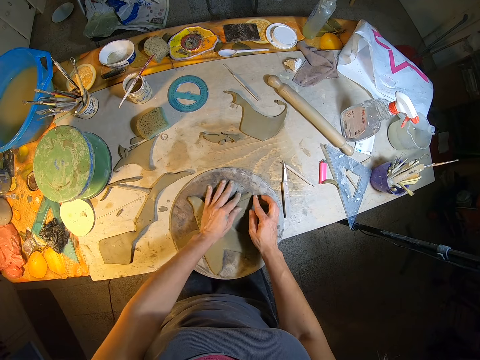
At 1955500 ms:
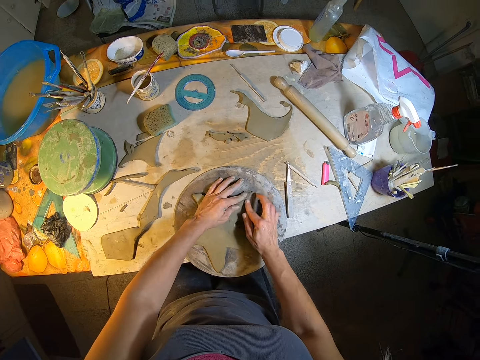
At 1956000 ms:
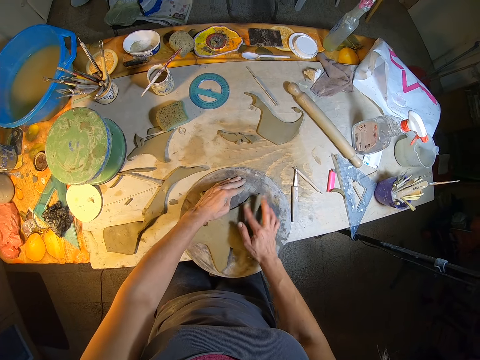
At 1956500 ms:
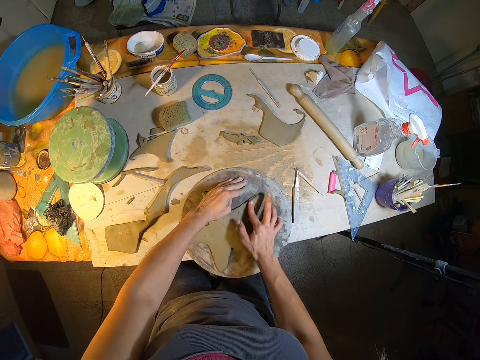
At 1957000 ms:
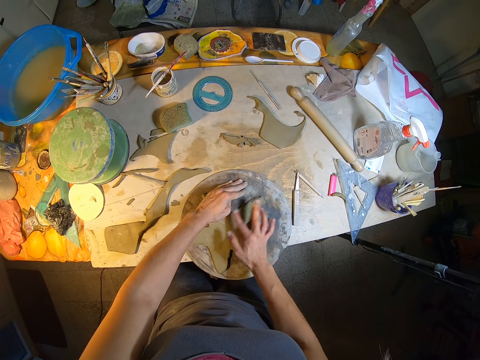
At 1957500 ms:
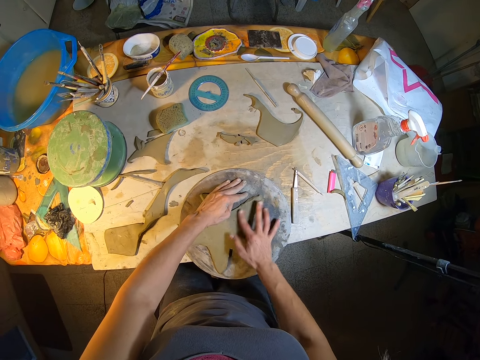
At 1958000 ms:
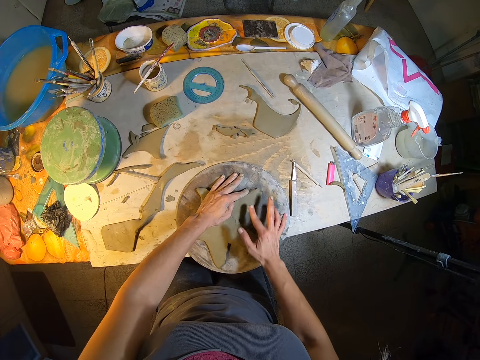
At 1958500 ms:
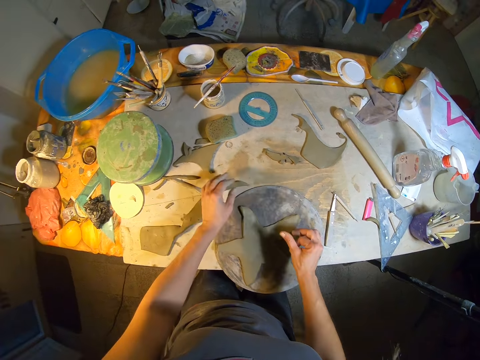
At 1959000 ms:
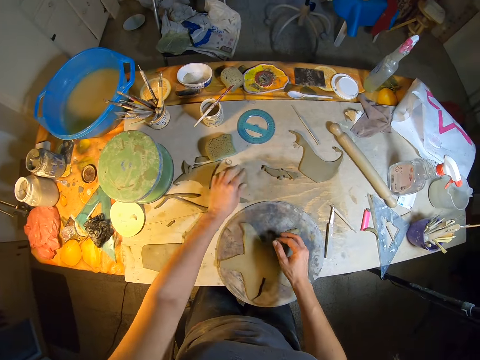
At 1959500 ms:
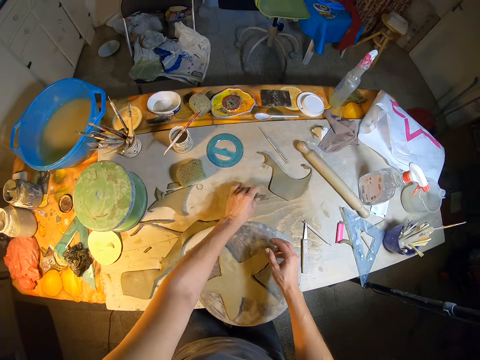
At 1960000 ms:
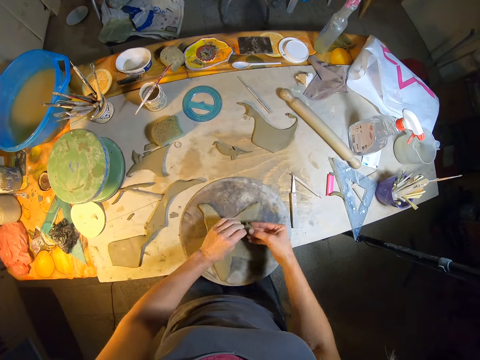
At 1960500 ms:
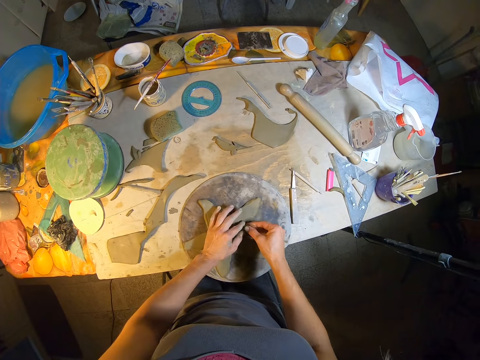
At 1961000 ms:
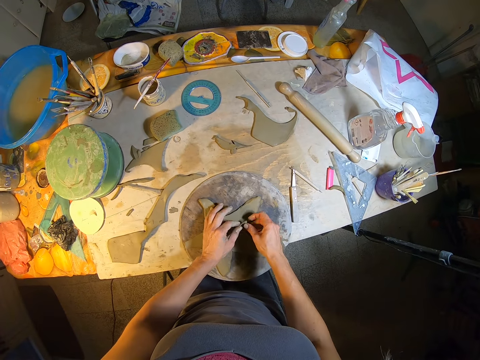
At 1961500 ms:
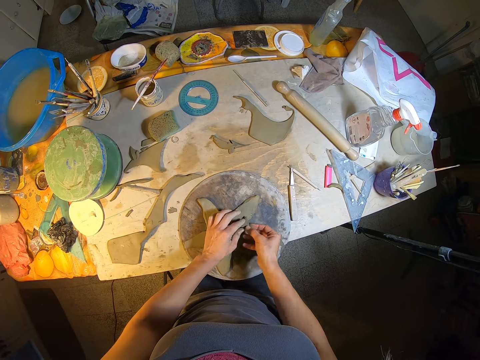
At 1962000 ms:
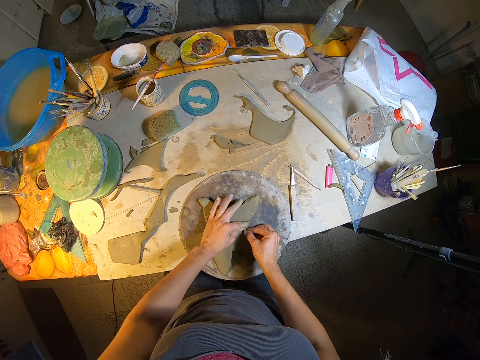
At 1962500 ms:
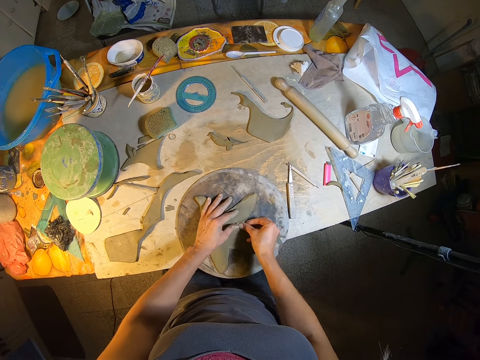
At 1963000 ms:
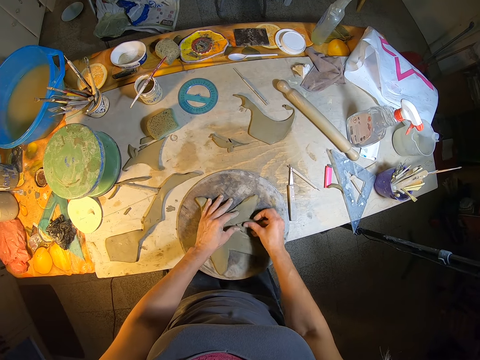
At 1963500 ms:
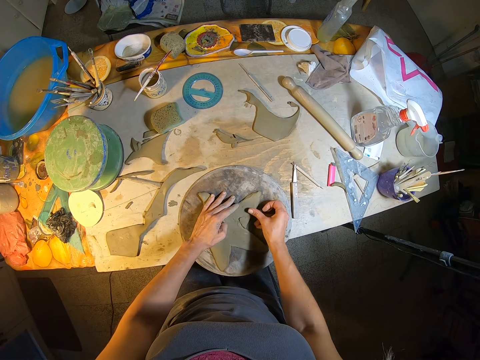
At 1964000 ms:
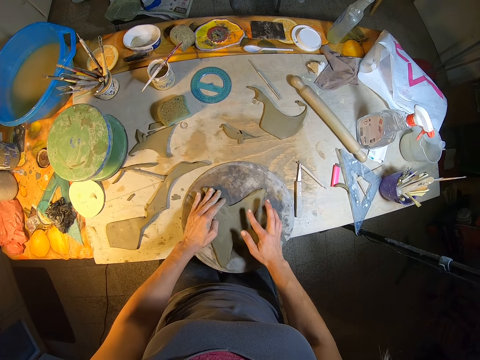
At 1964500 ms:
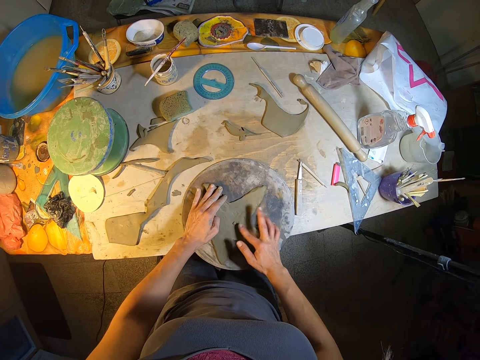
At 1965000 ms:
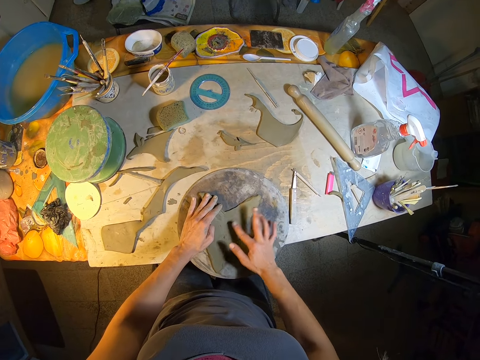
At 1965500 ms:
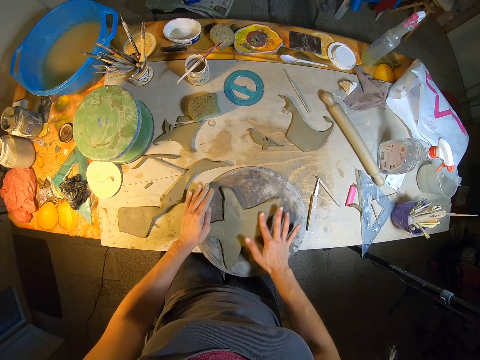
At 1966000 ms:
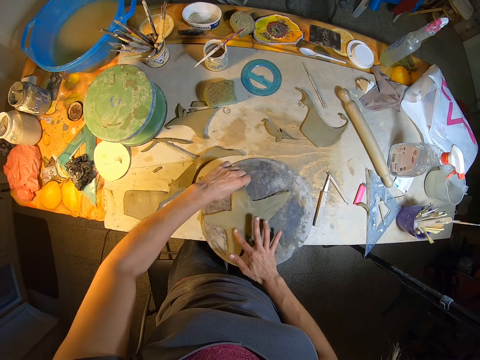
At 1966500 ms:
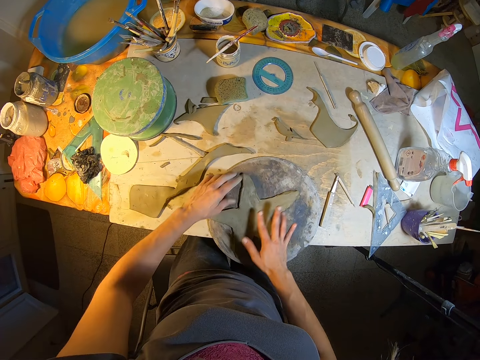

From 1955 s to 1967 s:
The camera wearer picks up a piece of clay on the table with her left hand. She fixes the mold on the star mold. She adds the piece of clay to the clay mold on the potter's wheel with both hands.

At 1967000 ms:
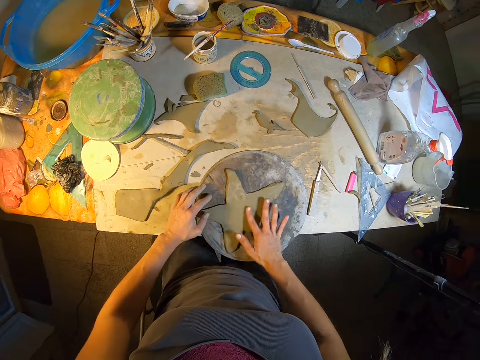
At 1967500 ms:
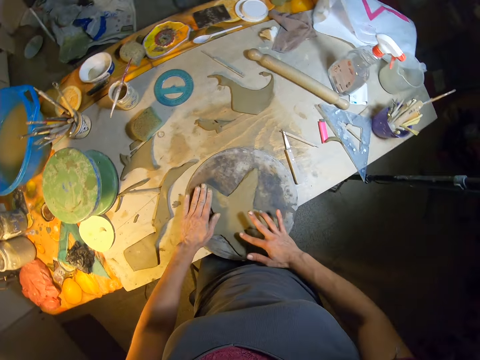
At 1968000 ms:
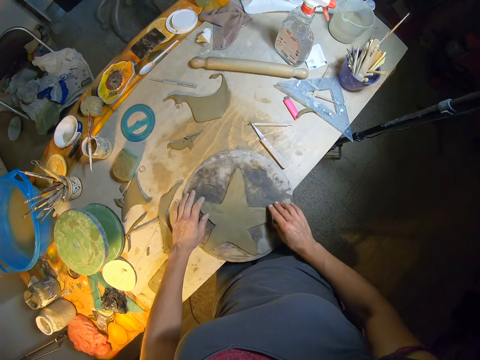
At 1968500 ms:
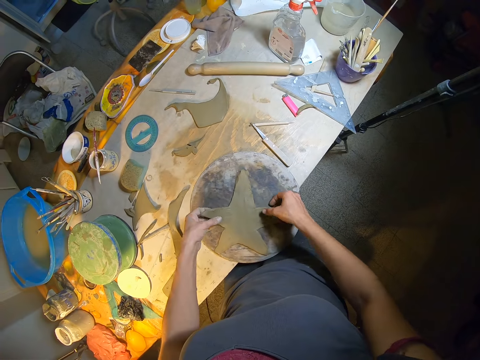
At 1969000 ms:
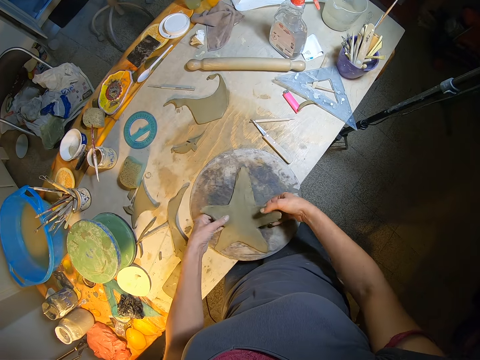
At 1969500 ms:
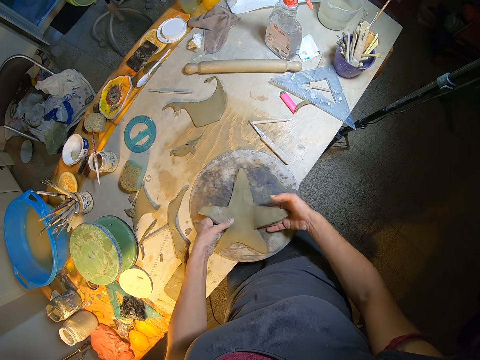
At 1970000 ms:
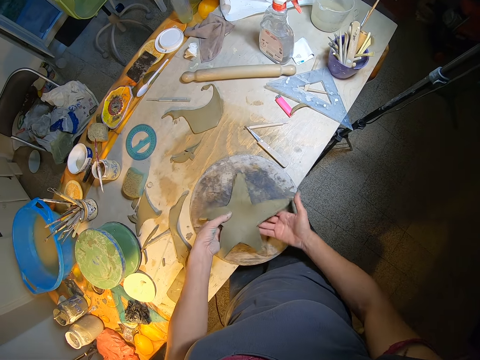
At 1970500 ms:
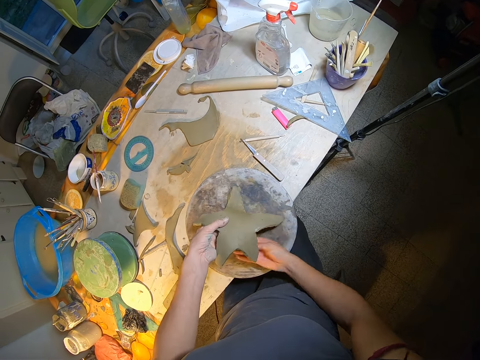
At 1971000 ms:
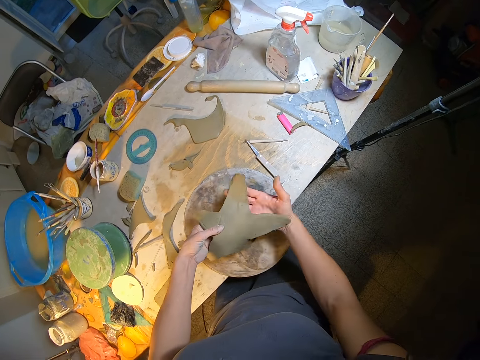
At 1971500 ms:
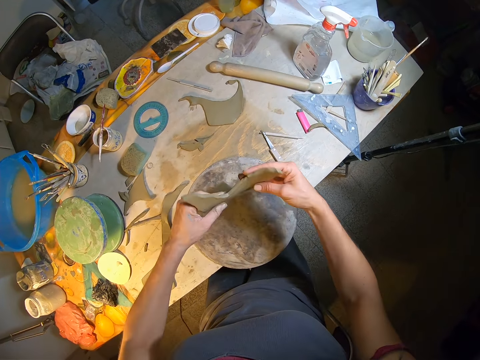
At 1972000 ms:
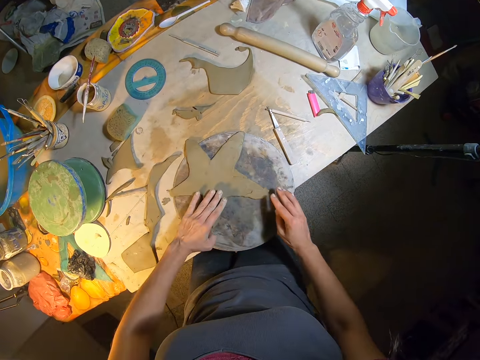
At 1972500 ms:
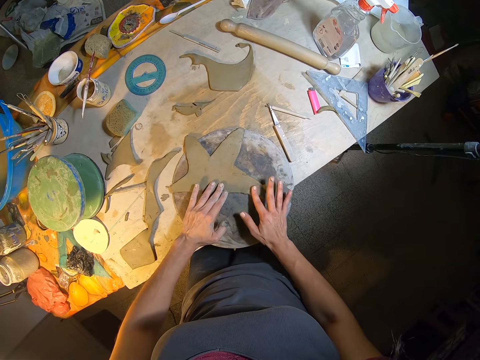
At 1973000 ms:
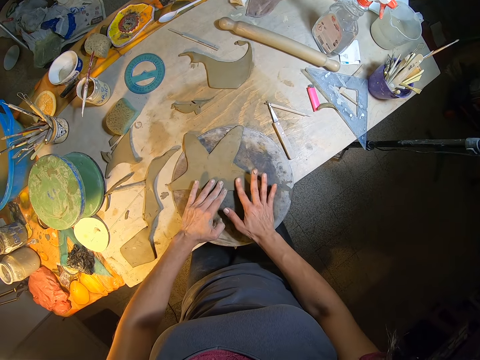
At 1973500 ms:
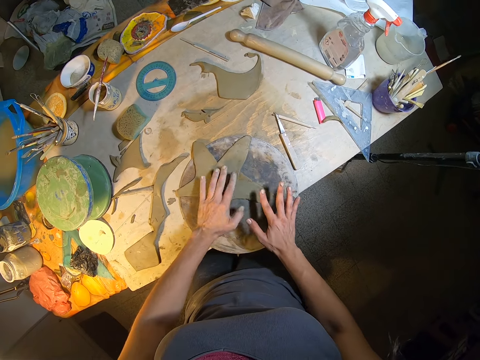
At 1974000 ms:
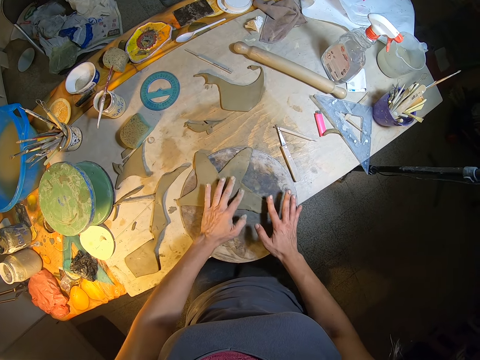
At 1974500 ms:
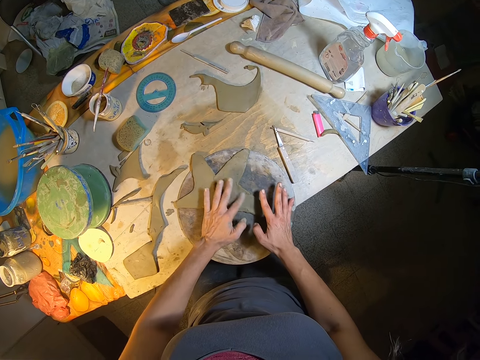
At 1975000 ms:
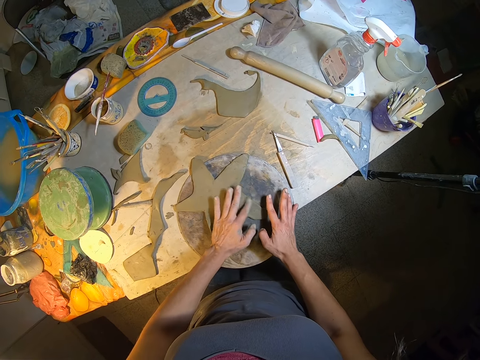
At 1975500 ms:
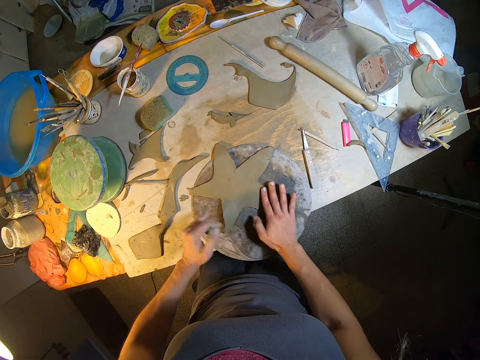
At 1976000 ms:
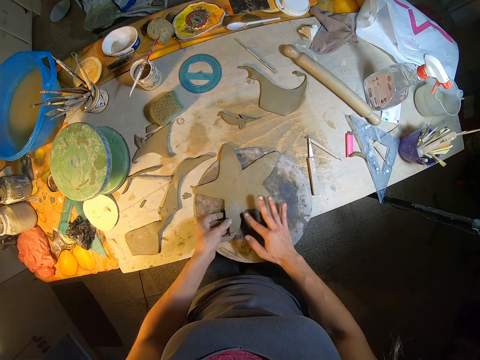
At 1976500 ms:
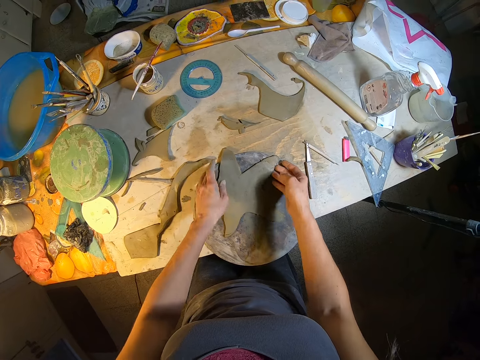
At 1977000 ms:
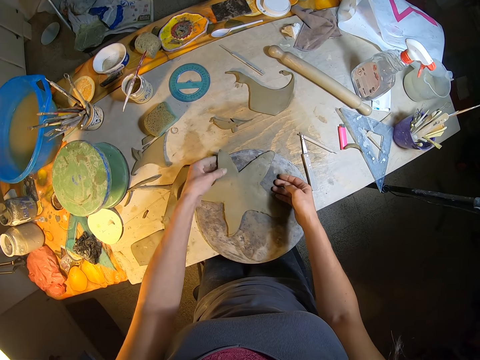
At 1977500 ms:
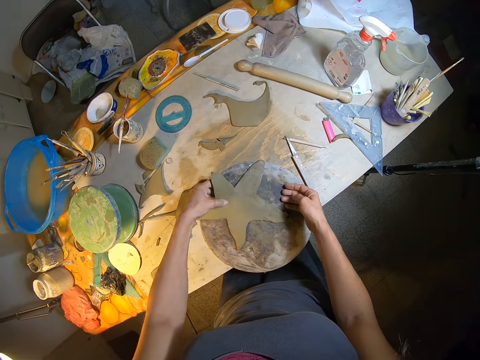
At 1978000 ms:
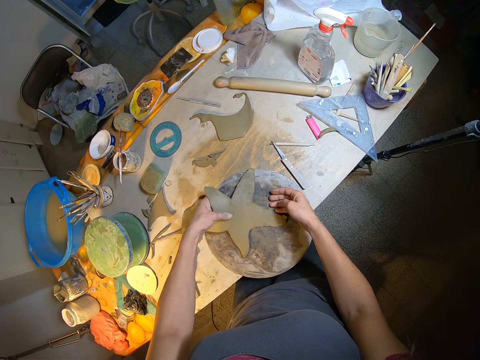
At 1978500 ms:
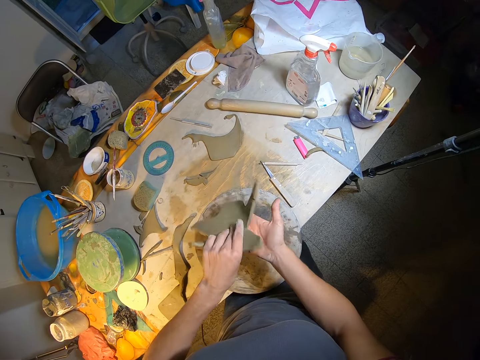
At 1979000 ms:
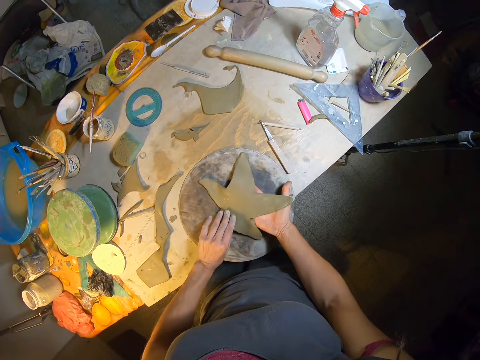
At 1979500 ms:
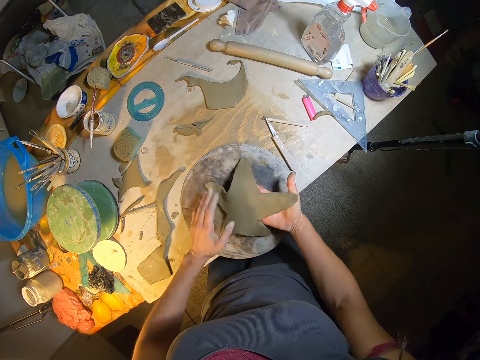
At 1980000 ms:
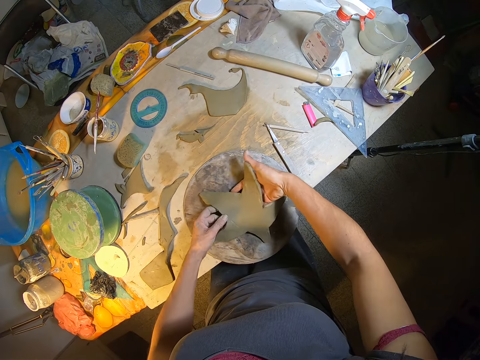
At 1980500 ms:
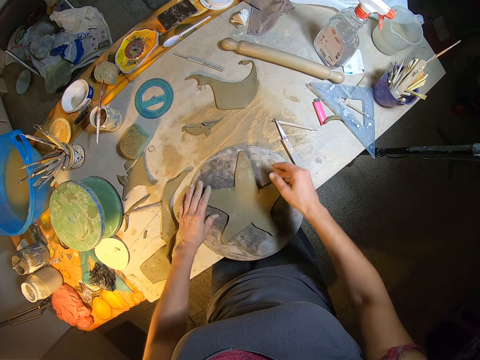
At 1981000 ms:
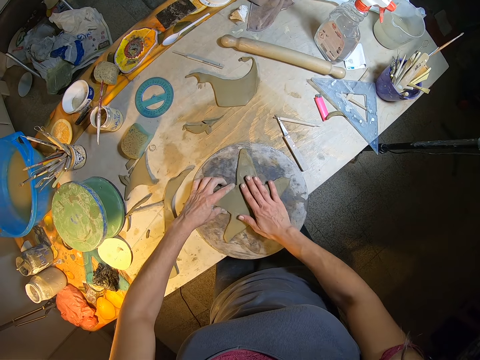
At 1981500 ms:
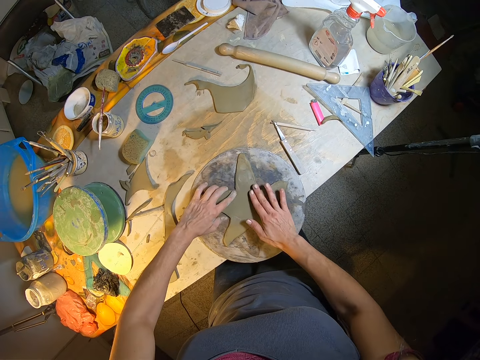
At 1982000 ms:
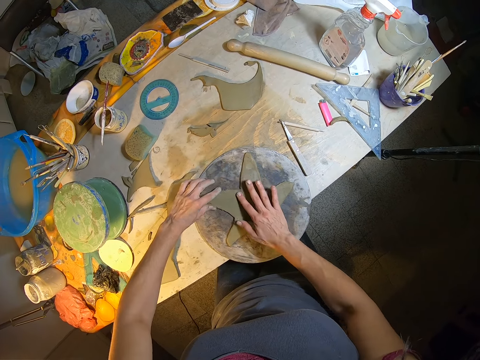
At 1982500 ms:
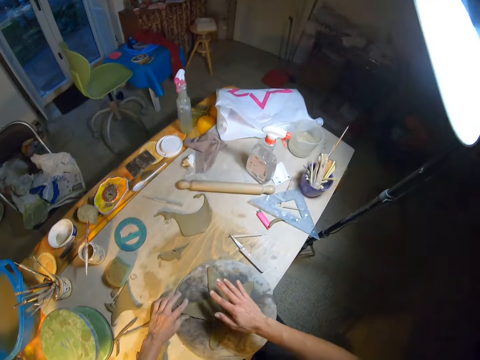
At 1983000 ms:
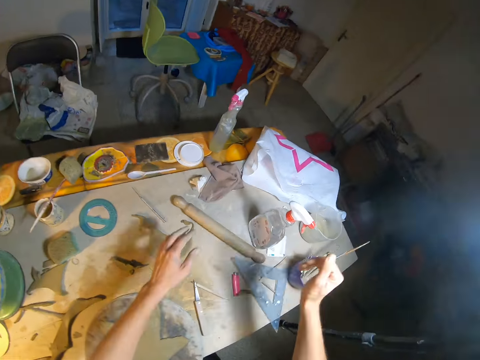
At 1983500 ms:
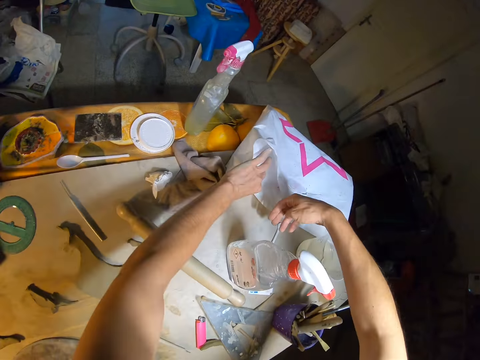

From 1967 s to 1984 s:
The camera wearer flips the clay mold with both hands. She drops the clay mold on the potter's wheel with both hands. She molds the clay mold on the potter's wheel with both hands. She adjusts the star mold. She flips the clay mold with both hands. She drops the clay mold on the potter's wheel with both hands. She smoothens the surface of the clay mold with both hands. She presses the star mold. She lifts a paper bag on the table with her left hand.
